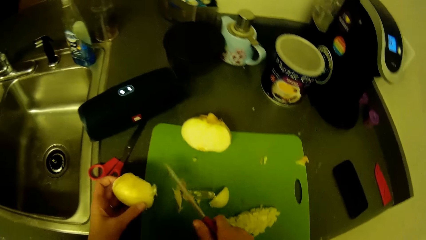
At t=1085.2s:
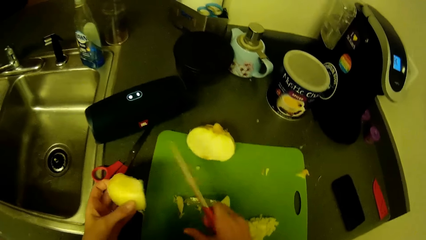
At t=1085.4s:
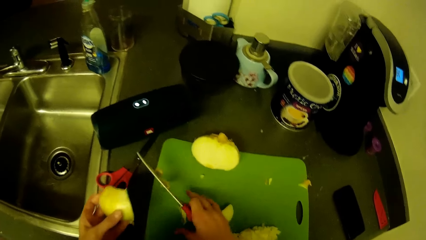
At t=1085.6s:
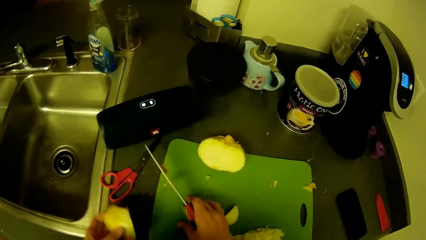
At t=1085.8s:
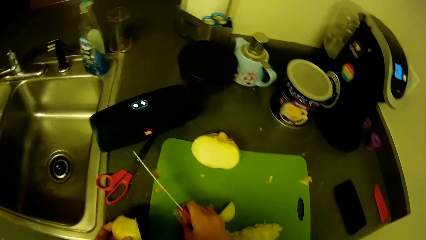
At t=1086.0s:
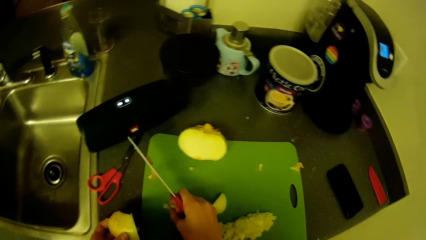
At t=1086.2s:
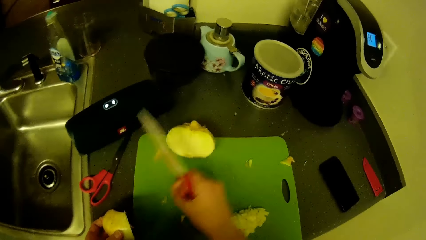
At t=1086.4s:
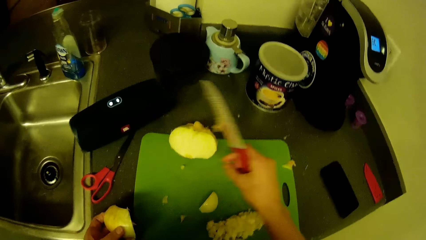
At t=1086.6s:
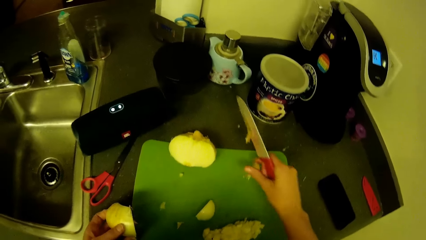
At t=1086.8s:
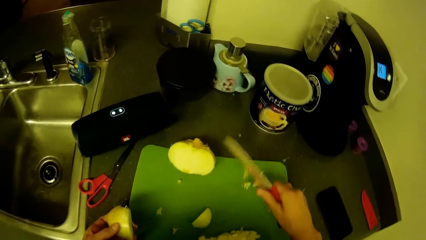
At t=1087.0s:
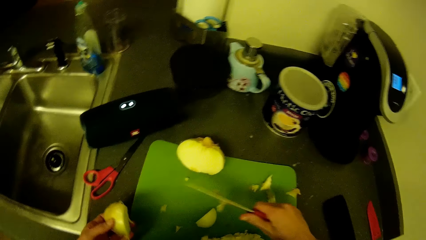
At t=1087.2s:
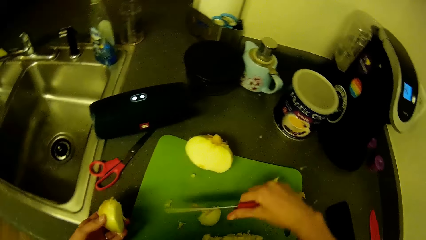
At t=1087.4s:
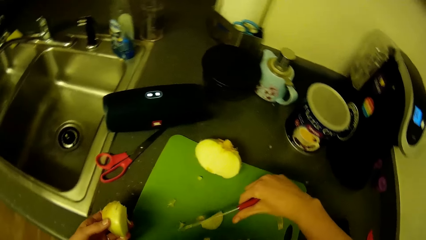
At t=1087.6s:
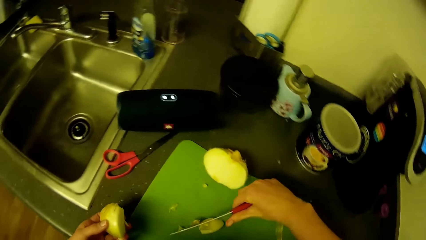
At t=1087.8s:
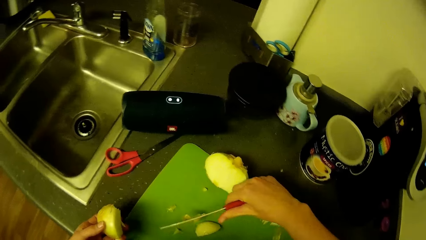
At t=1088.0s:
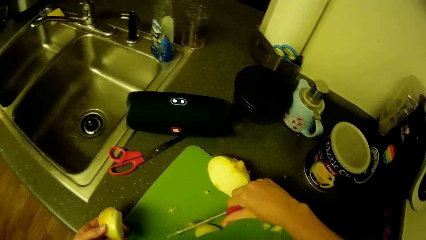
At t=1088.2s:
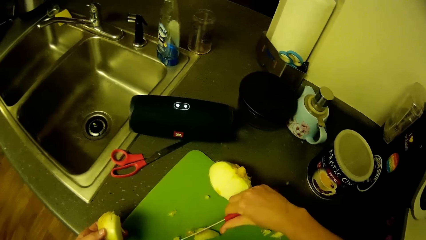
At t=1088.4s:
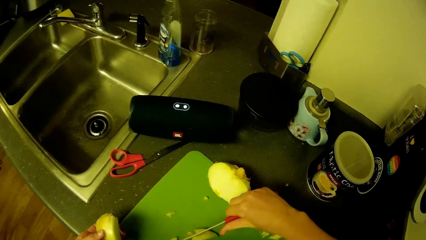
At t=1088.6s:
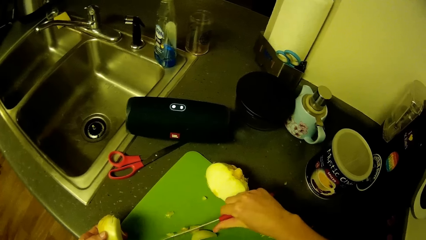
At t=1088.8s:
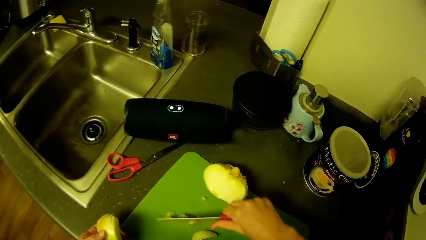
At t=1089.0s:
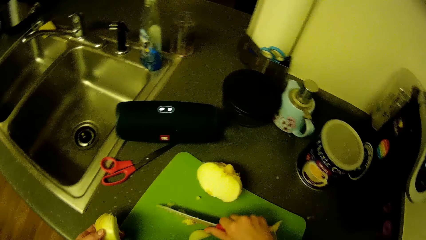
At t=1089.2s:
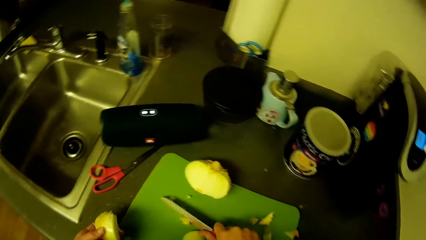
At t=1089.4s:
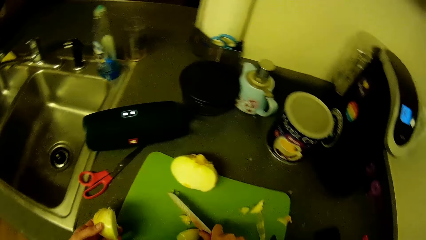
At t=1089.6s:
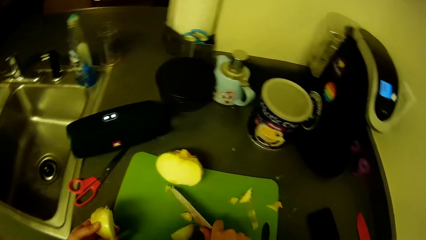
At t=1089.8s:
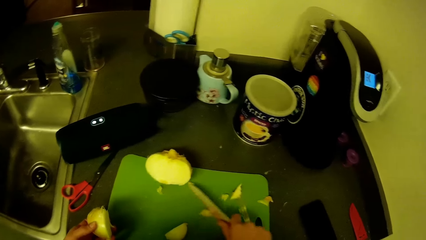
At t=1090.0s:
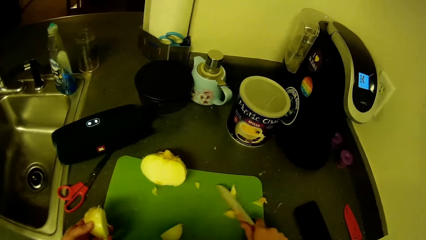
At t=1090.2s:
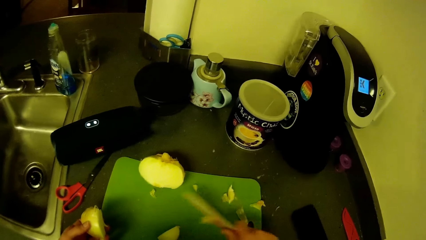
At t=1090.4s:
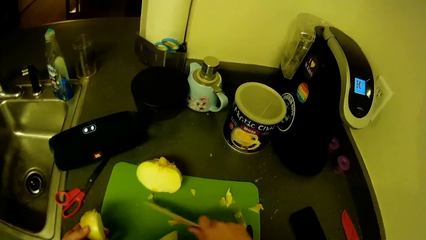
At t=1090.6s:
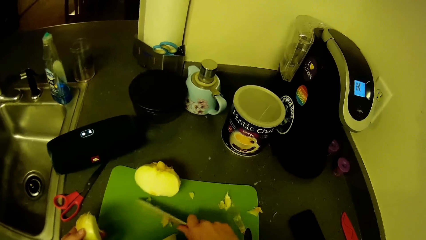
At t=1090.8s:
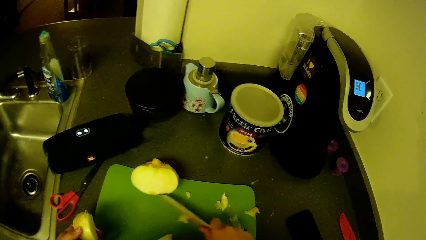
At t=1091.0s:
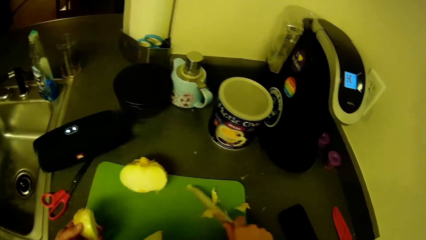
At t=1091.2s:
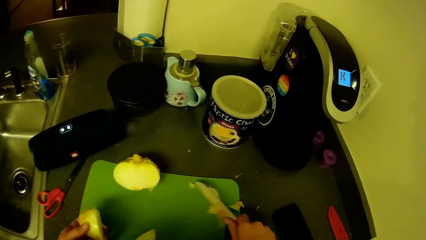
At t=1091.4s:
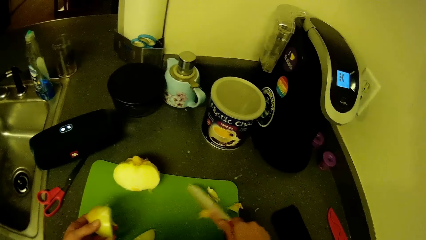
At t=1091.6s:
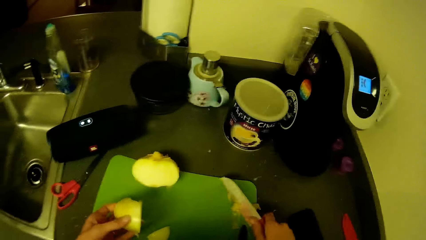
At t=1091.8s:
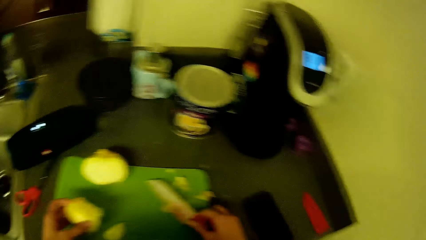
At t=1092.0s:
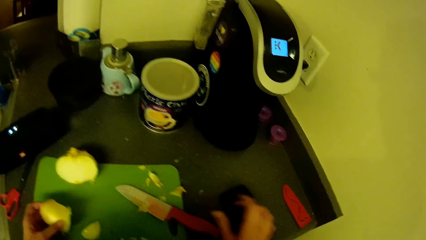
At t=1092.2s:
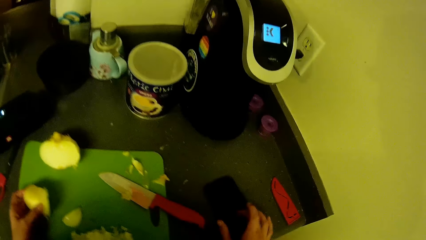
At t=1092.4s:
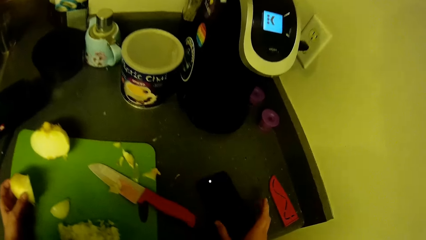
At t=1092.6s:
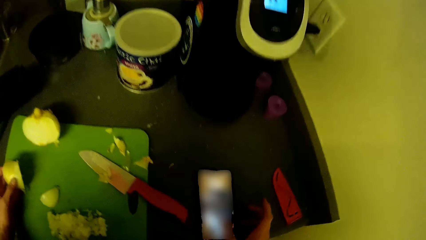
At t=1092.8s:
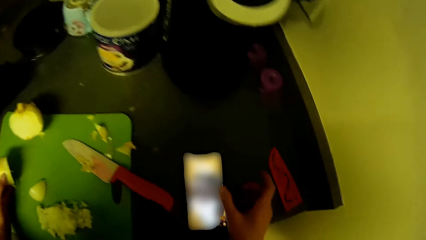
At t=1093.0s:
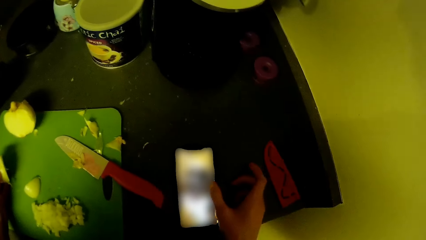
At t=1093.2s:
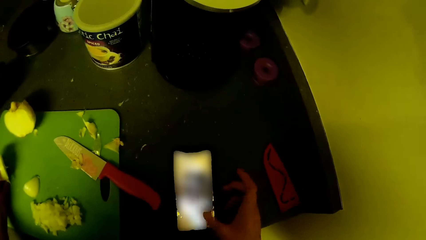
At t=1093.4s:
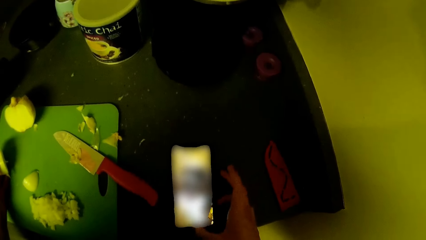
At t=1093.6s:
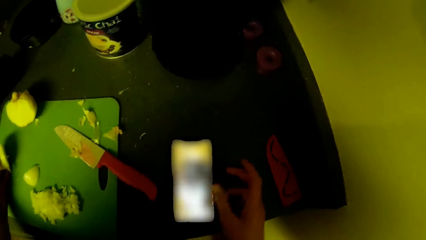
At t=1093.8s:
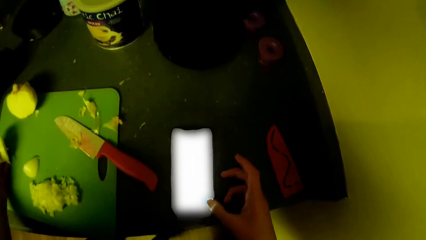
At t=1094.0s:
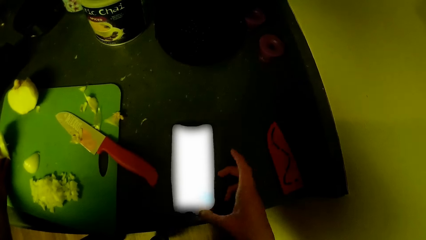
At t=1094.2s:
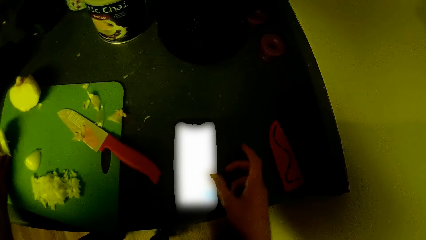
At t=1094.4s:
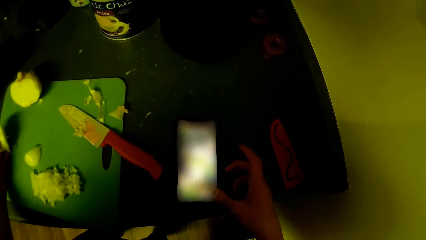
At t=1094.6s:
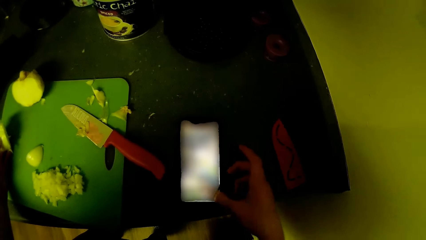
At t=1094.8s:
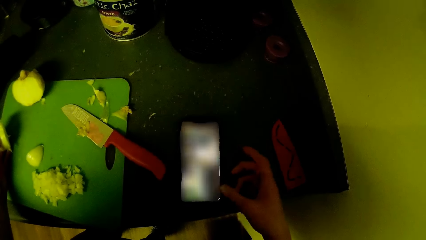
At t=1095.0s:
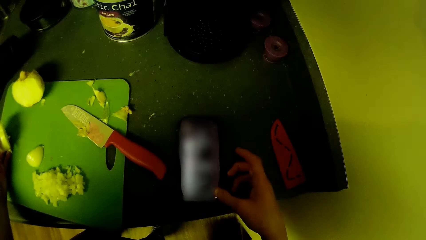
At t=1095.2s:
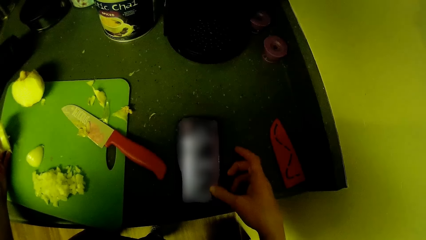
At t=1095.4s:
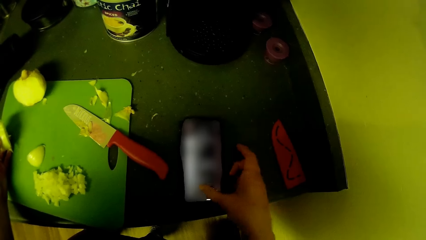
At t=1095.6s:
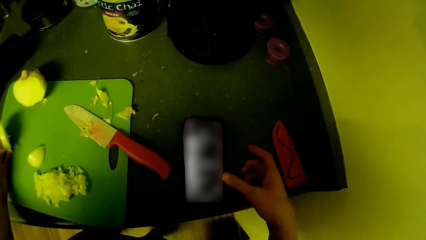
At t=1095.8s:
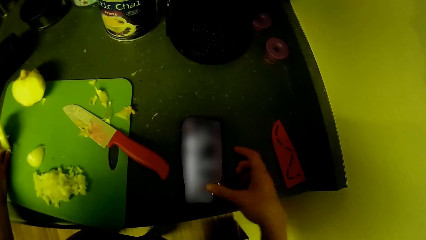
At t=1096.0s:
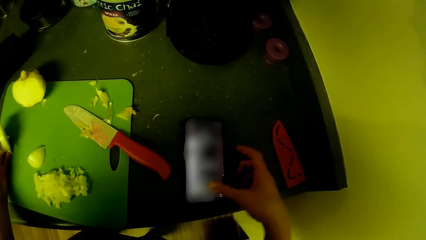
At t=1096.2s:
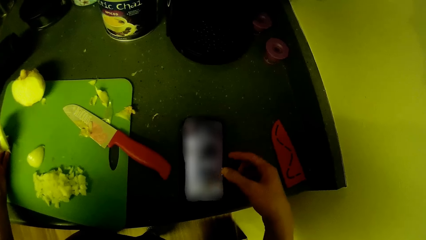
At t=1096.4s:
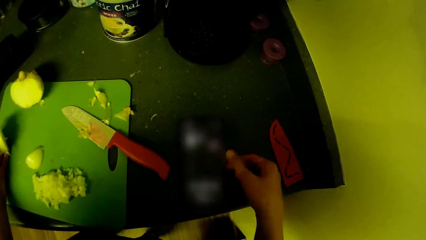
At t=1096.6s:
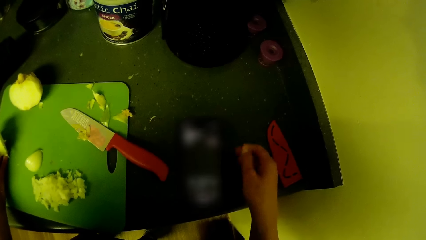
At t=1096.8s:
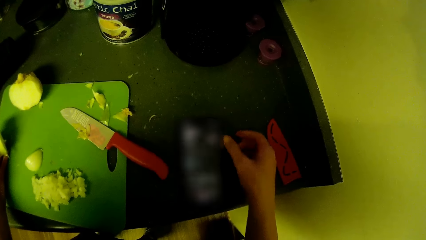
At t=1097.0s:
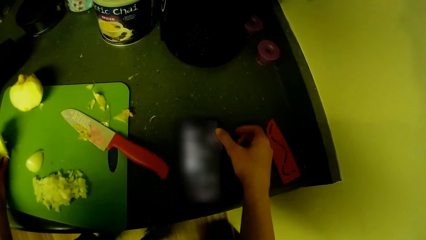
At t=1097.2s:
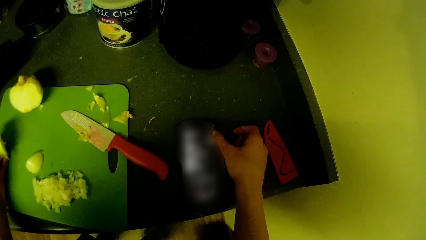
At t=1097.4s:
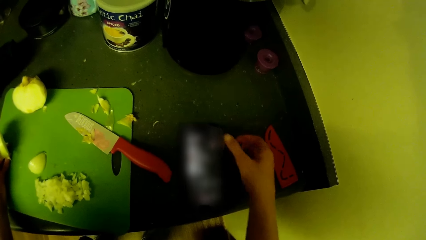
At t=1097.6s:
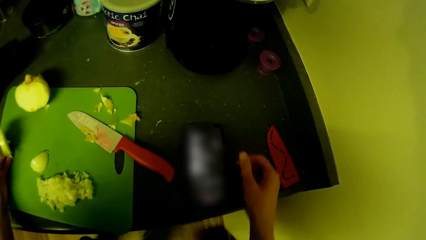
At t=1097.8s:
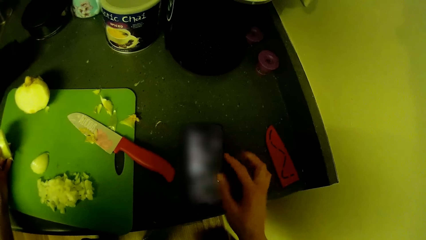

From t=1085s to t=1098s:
The camera wearer carries the onion. He swings a hand. He picks up onion peels. He drops the onion peel. He swings a hand. He moves the onion peel with a knife. He gathers the onion shell on the tray with the knife in his right hand. He swings a hand and drops the knife. He operates on the phone with his right hand.

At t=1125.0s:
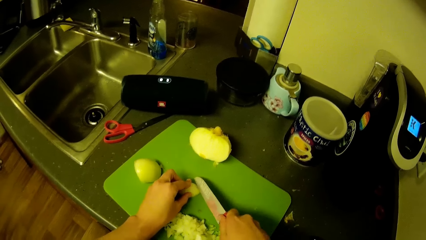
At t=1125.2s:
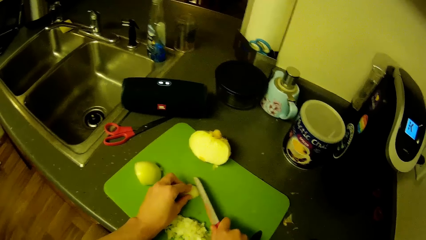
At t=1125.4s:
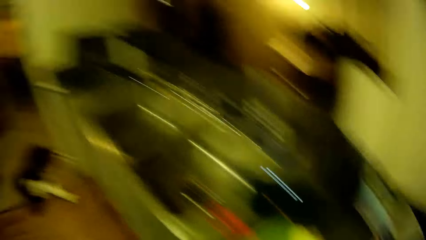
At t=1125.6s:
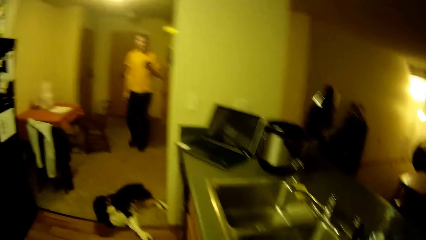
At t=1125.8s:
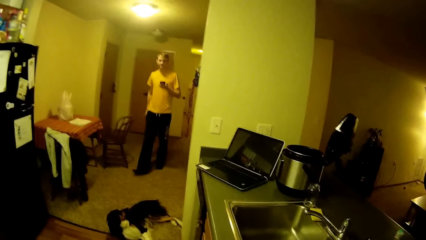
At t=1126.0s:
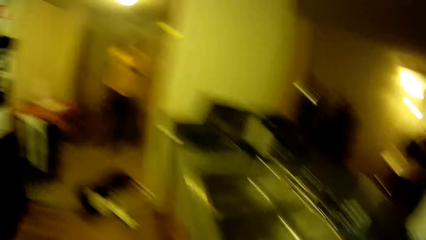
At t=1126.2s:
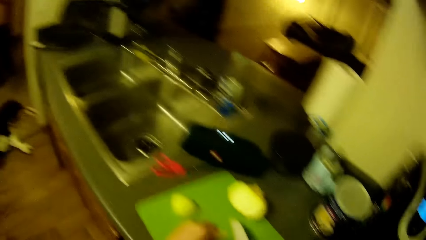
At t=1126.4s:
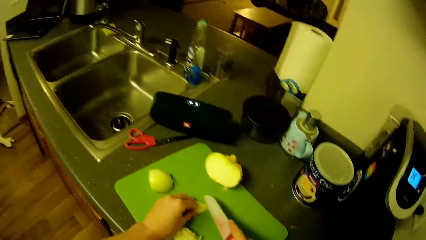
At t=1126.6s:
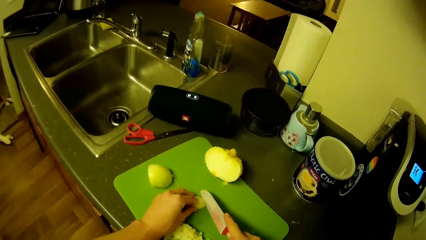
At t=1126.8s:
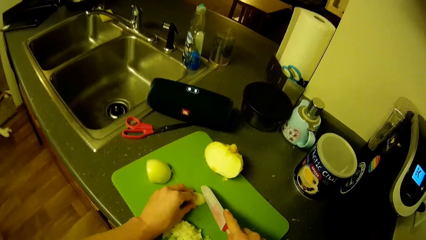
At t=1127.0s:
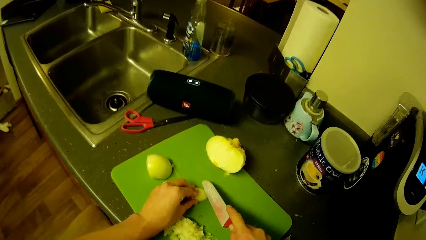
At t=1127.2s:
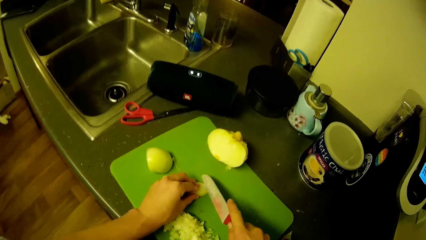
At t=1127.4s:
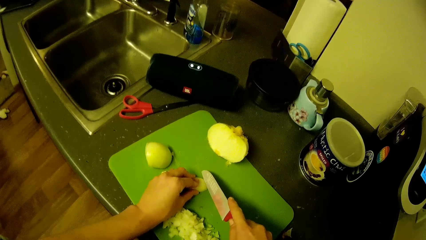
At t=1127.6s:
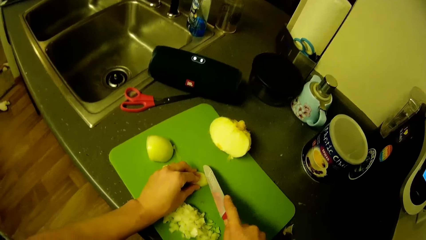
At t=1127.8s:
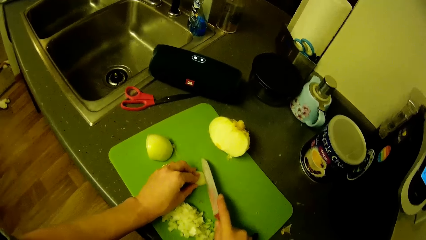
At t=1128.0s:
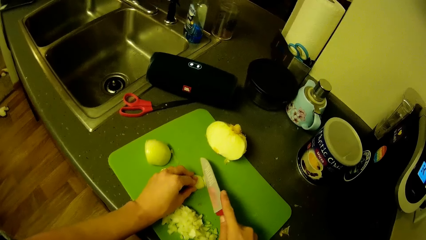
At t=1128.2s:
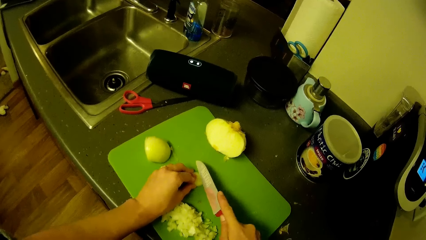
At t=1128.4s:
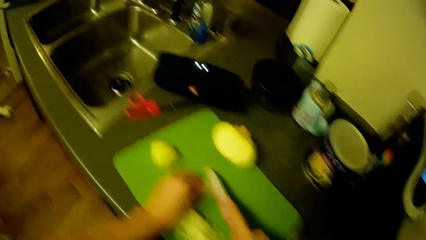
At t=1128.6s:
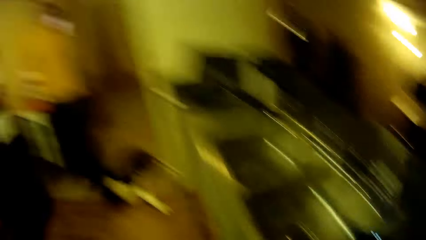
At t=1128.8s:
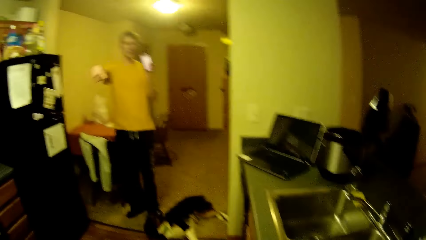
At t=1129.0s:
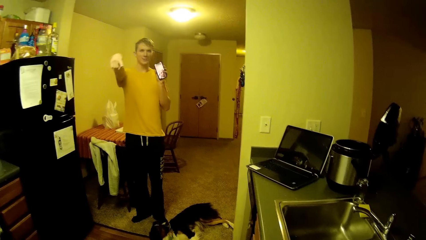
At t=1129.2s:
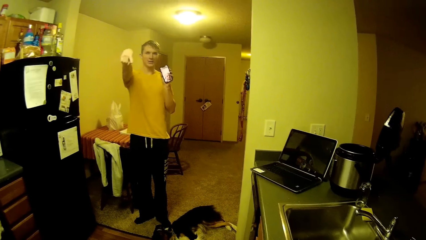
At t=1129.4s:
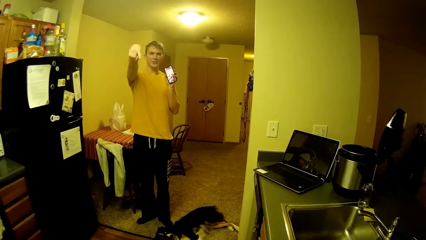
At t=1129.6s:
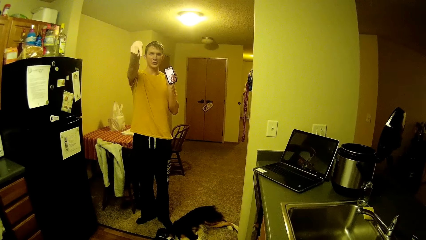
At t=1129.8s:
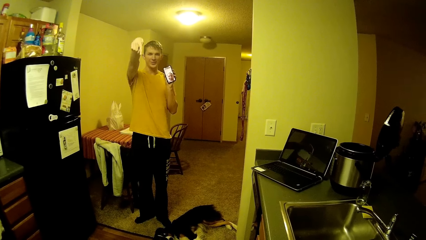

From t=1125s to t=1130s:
The camera wearer turns the head left. A man walks in the house towards the kitchen while holding a mobile phone. A dog sleeps on a passage floor. The camera wearer turns the head right. He cuts the piece of garlic or onion on the tray with the knife in his right hand. He turns the head left. The man swings a hand, points towards the kitchen with his right hand, and holds the phone with his left hand.
